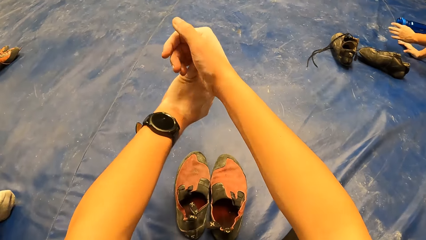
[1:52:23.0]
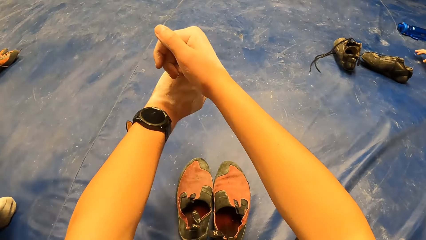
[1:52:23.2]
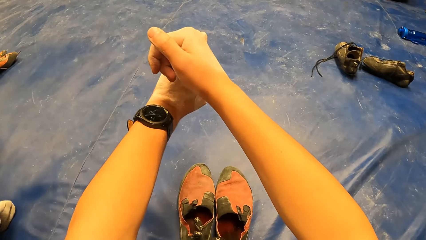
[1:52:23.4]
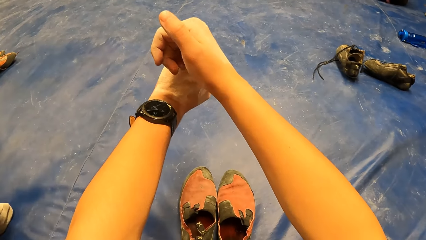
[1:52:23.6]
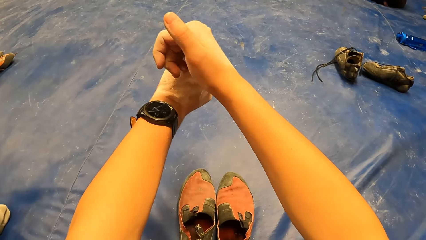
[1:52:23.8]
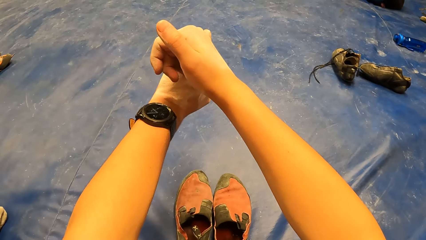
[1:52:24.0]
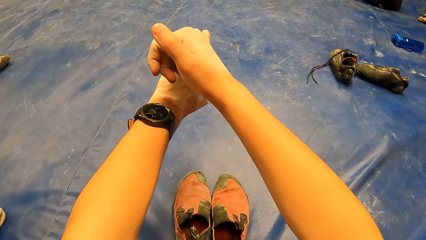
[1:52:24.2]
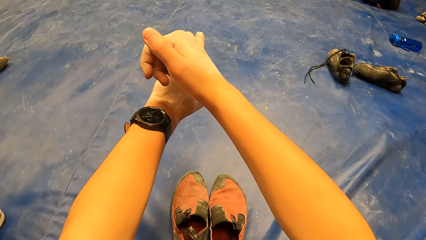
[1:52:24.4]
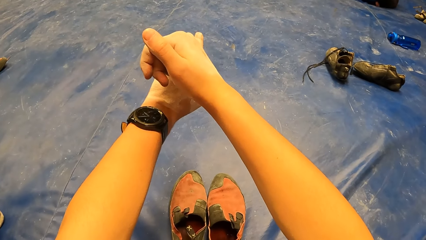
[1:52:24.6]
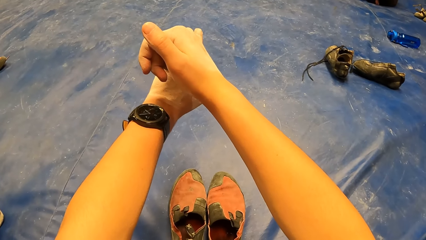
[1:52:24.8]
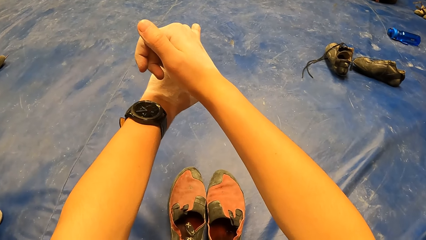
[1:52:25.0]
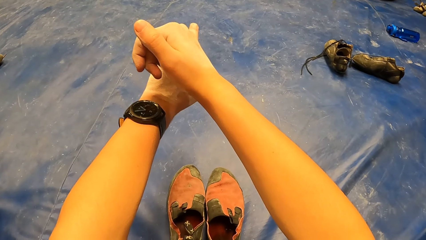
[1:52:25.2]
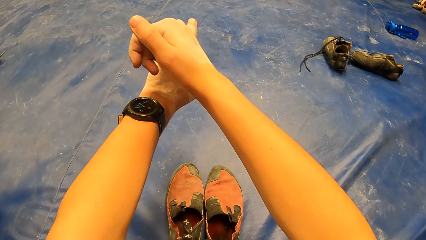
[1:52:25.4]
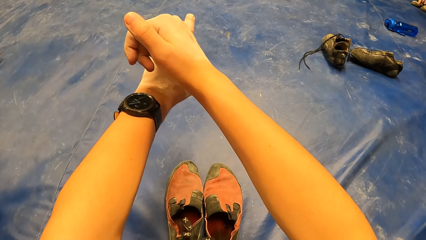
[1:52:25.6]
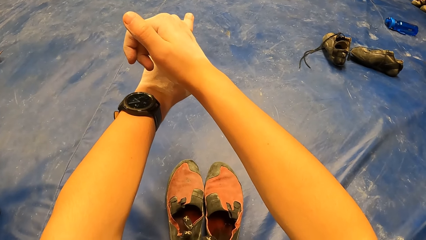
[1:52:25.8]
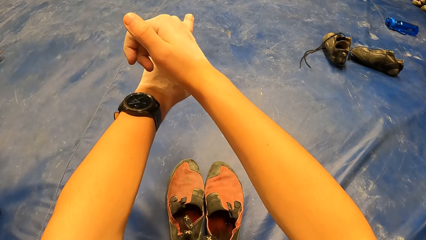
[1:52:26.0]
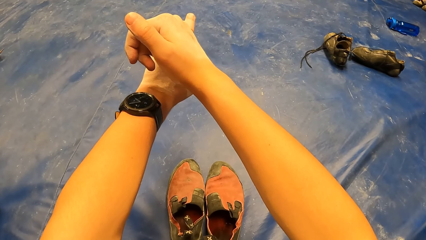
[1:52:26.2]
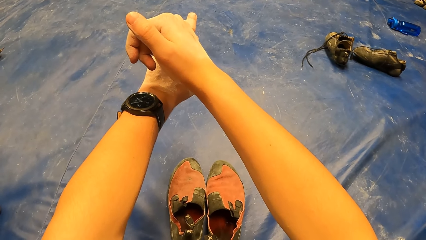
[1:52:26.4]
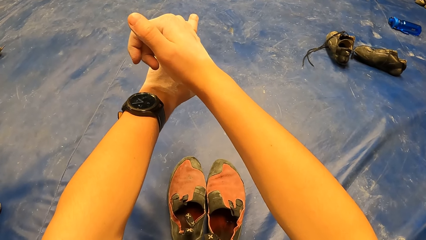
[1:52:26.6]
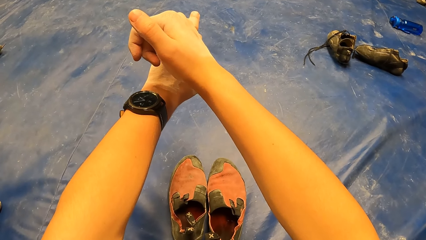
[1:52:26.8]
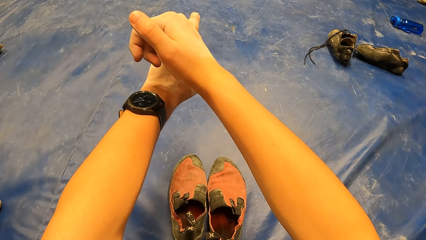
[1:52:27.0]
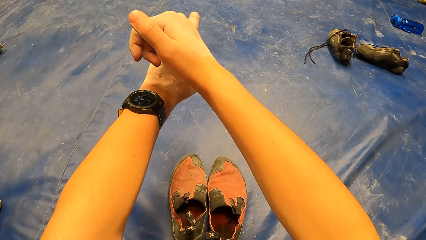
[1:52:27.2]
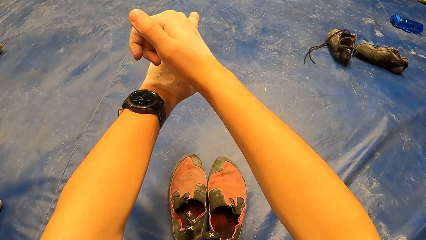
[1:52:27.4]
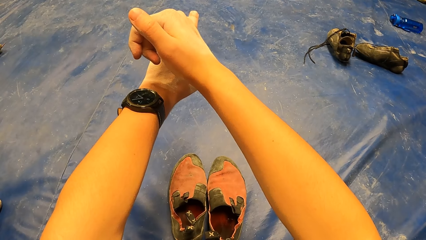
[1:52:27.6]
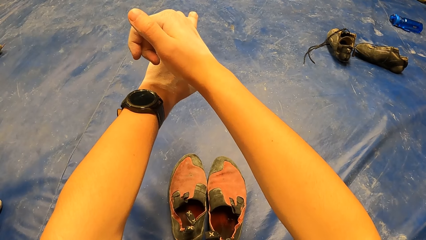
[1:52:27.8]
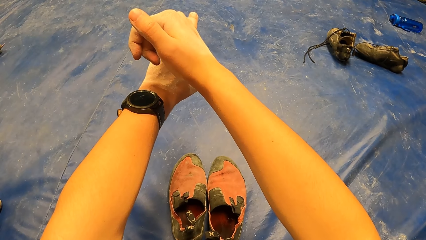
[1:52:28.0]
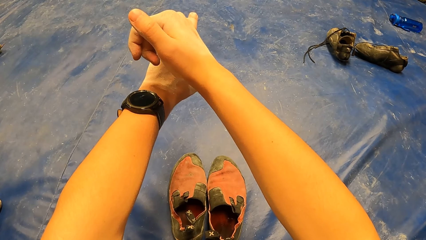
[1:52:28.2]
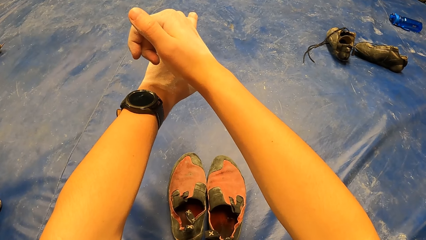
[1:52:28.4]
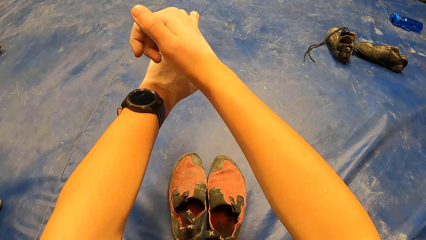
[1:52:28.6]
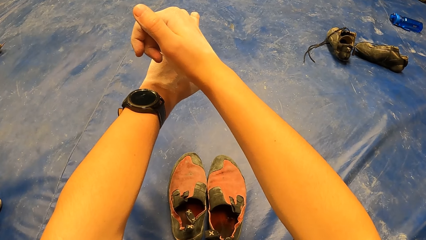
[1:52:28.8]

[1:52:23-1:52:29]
The camera wearer stretches his left hand finger.

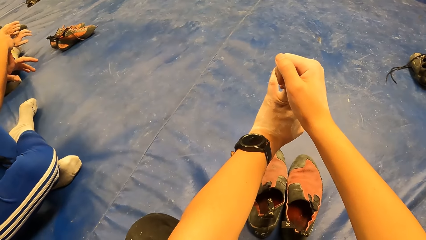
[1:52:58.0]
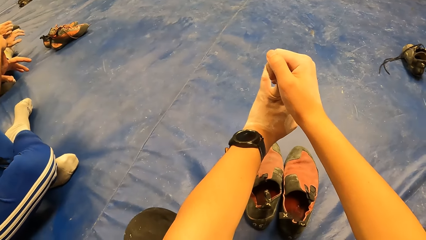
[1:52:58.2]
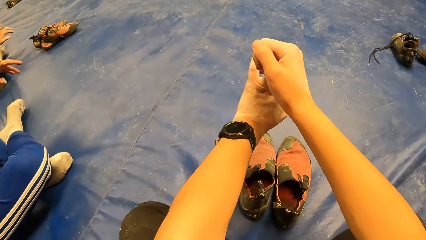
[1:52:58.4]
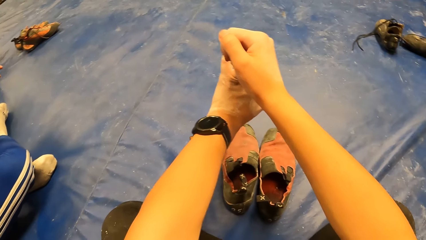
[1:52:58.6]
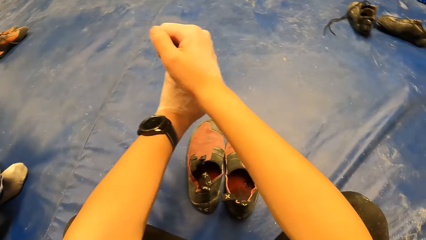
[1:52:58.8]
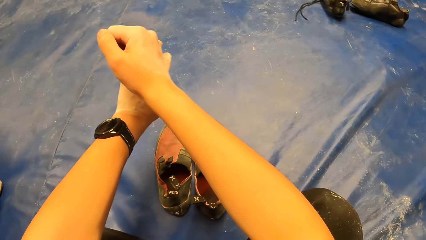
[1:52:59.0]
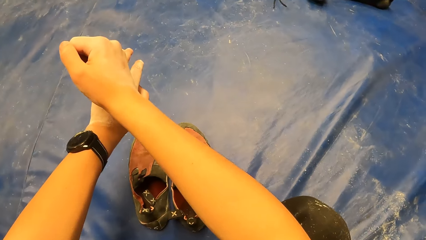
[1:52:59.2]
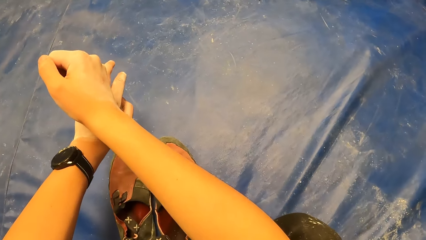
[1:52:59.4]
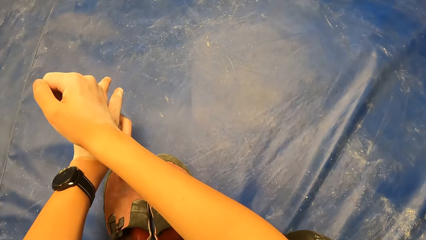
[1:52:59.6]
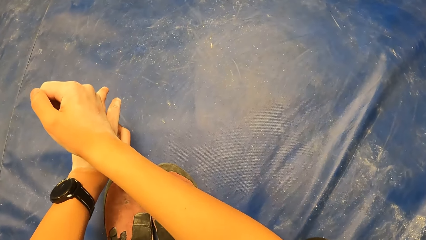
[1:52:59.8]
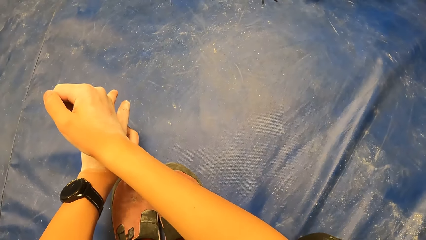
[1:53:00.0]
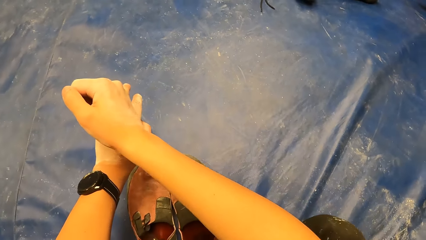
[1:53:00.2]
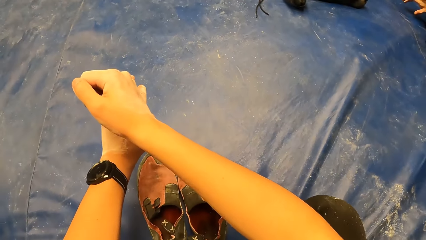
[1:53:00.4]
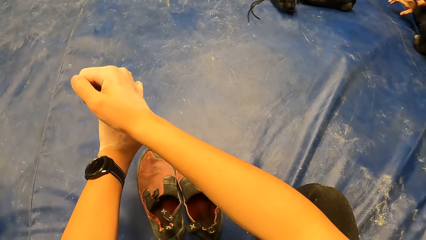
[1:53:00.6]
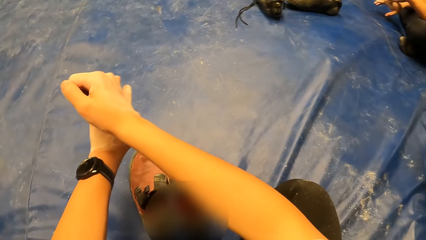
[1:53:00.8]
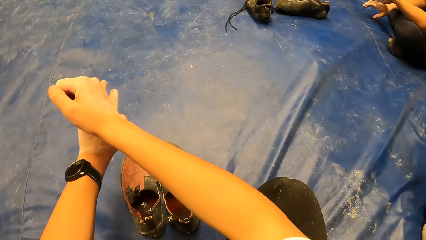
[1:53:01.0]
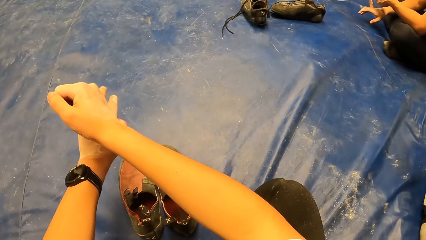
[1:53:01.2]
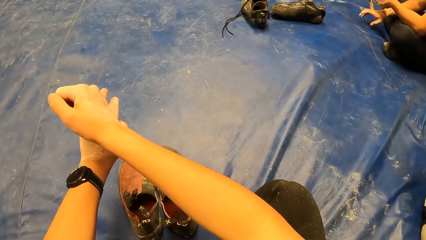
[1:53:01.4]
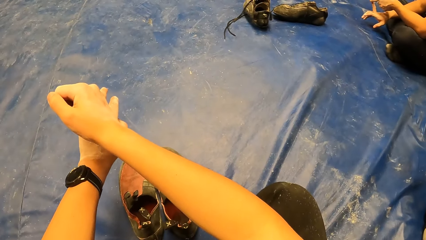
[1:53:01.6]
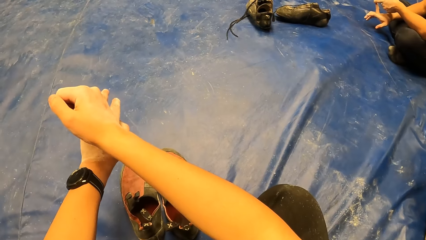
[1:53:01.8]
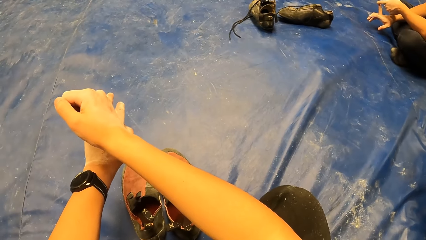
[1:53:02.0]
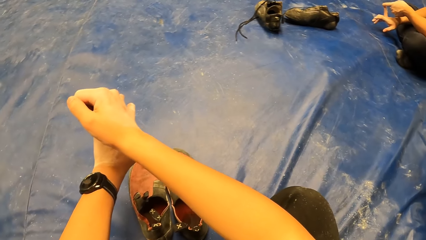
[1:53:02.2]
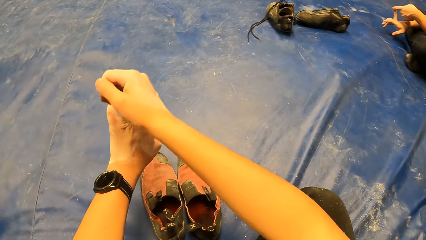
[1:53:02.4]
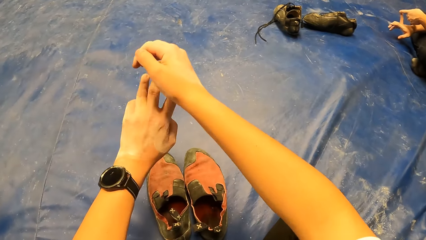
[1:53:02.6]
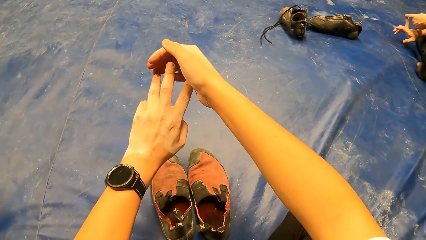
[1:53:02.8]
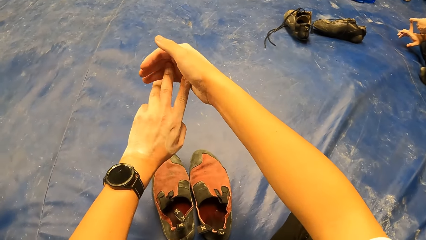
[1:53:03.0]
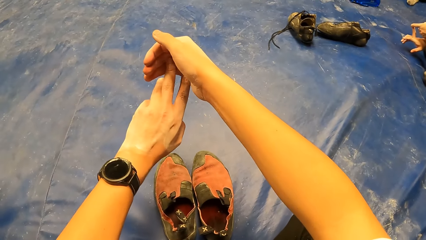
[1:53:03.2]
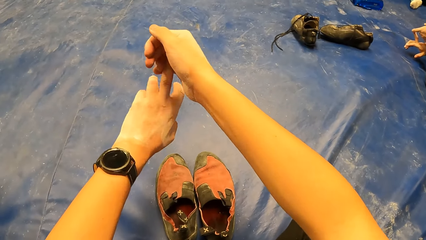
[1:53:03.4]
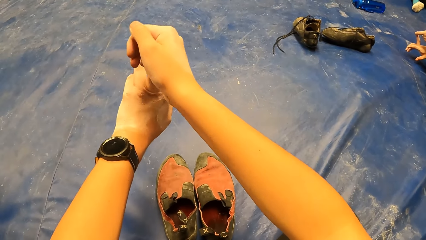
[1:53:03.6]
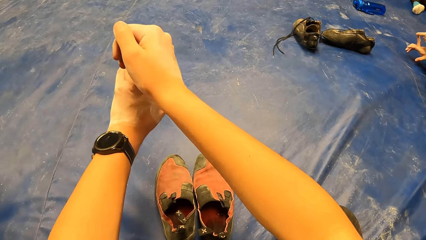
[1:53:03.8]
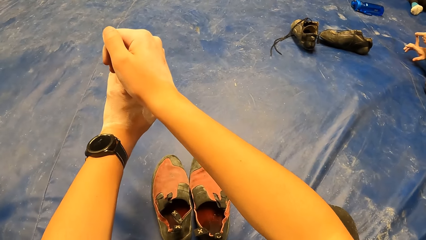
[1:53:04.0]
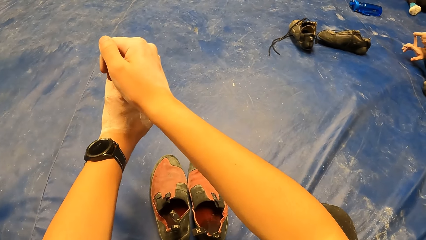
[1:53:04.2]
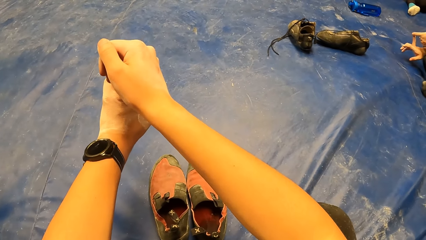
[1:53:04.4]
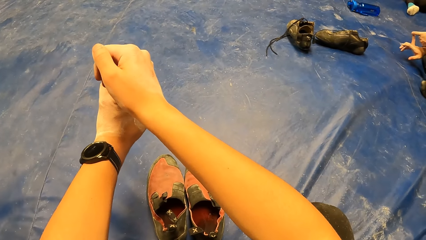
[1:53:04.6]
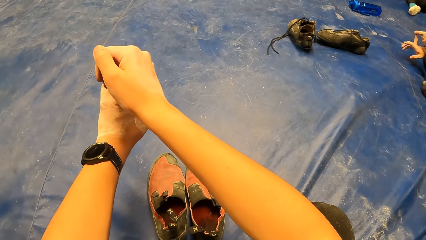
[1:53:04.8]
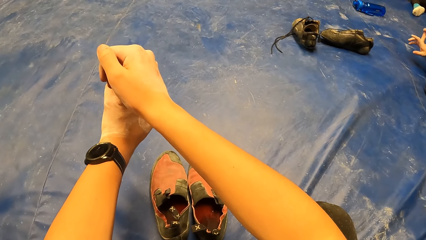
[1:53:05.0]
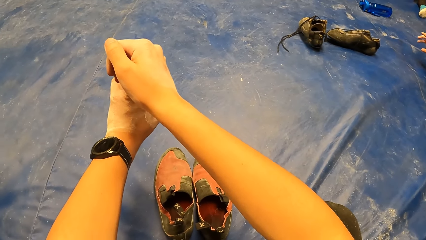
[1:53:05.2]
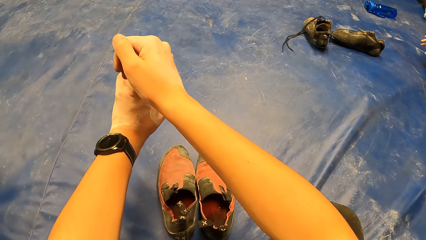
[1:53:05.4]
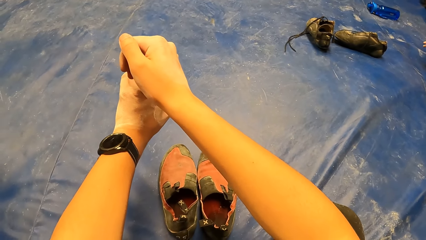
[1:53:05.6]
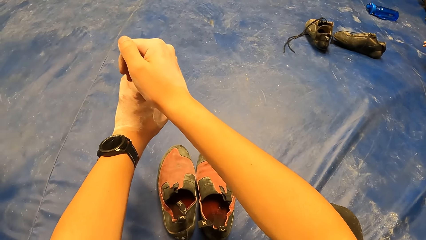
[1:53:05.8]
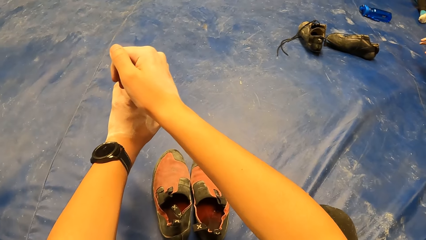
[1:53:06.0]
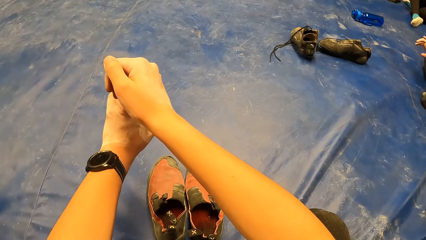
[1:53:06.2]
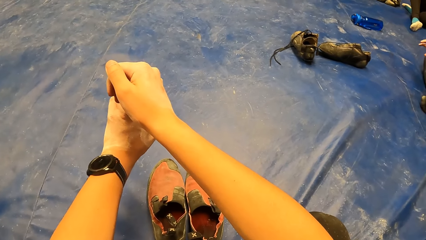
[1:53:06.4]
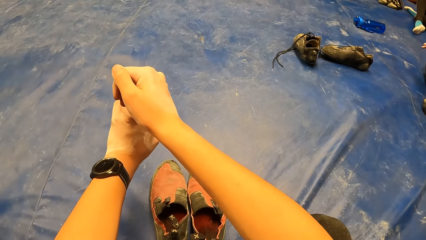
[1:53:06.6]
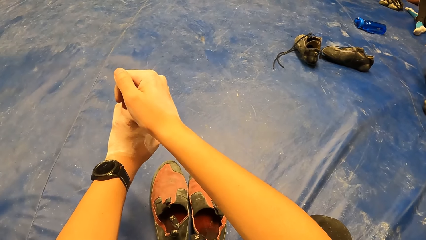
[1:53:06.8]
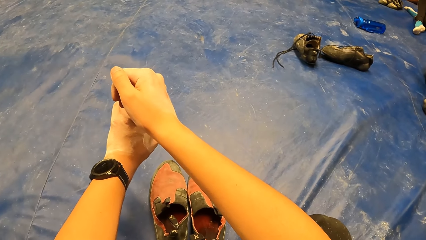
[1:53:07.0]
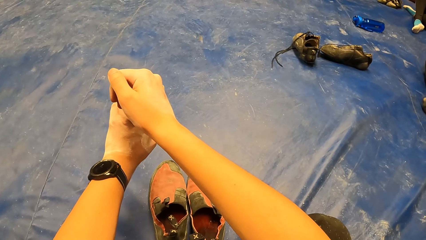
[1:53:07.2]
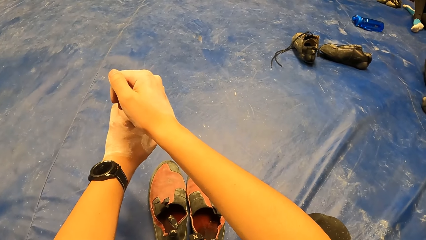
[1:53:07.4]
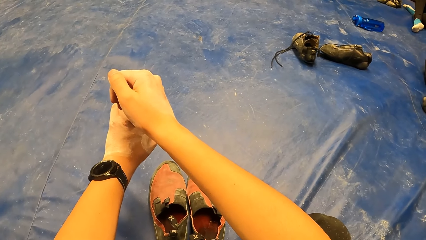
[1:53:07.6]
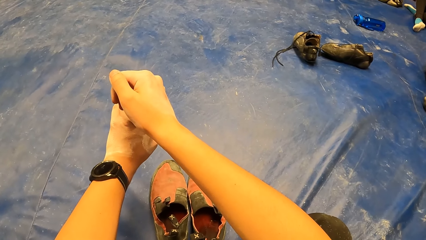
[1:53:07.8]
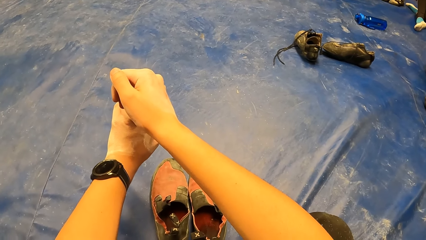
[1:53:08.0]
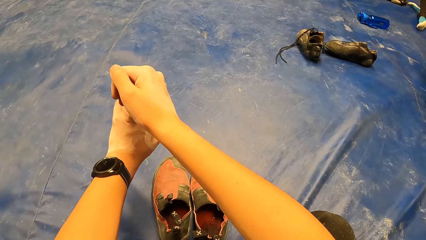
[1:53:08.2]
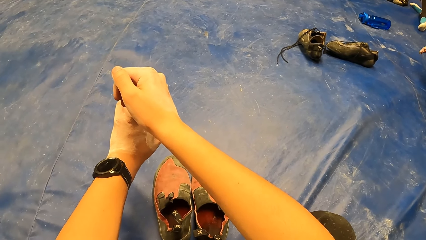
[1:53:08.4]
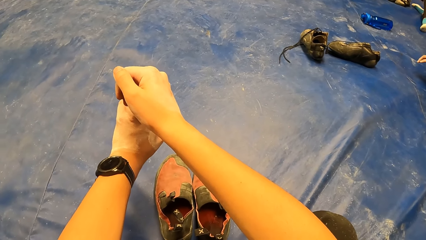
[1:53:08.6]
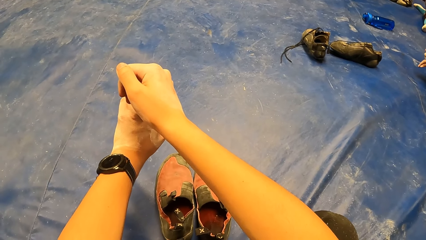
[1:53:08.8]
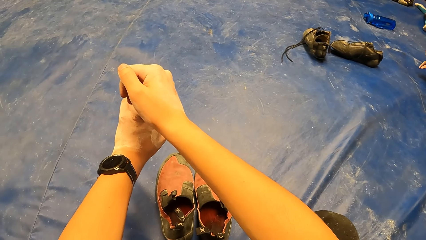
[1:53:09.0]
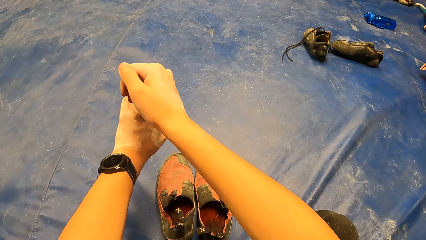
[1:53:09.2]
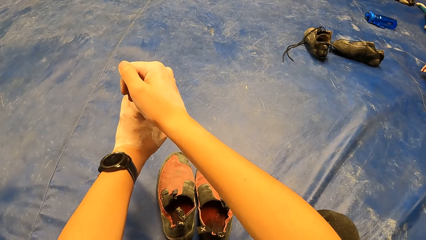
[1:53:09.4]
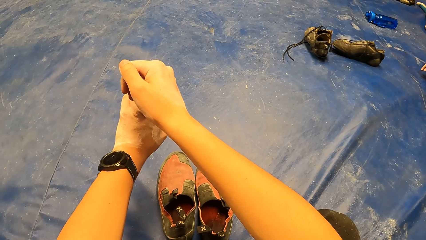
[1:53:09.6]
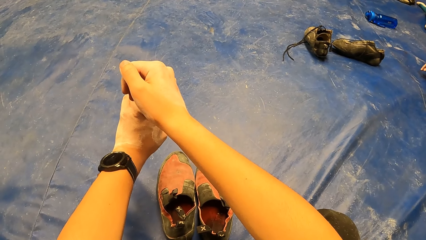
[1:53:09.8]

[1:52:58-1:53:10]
The camera wearer moves his hand. He exercises his left middle finger with his right hand.
